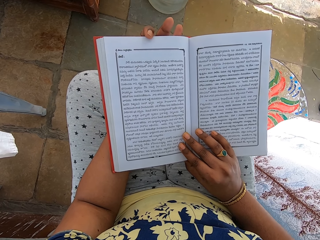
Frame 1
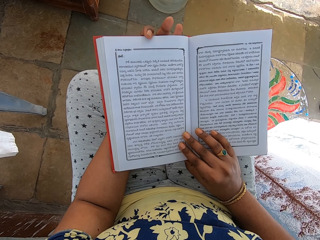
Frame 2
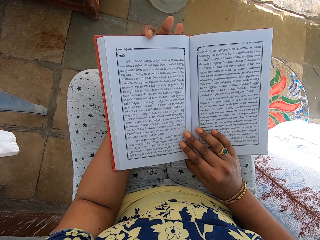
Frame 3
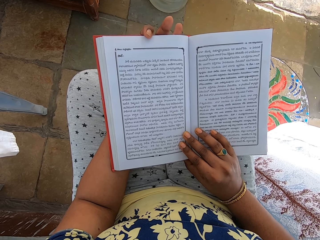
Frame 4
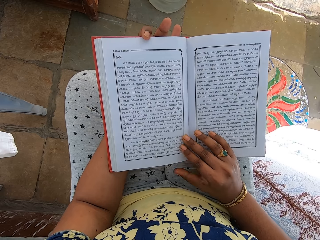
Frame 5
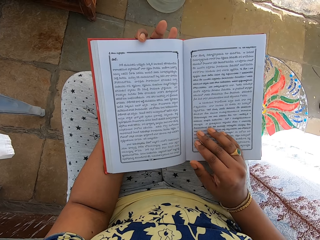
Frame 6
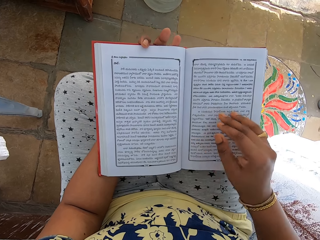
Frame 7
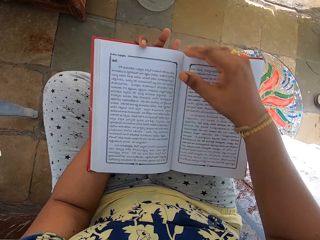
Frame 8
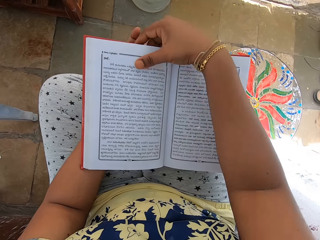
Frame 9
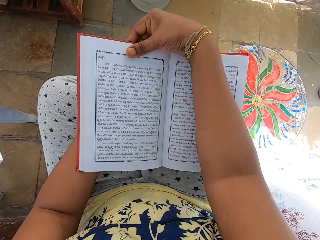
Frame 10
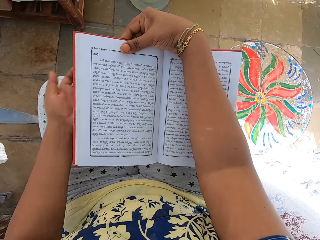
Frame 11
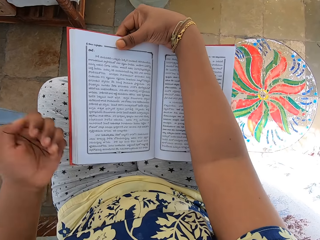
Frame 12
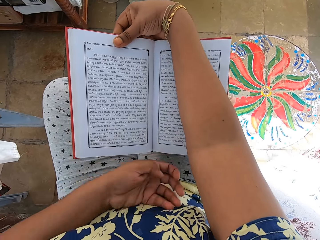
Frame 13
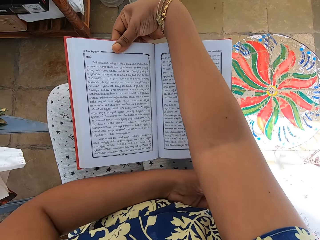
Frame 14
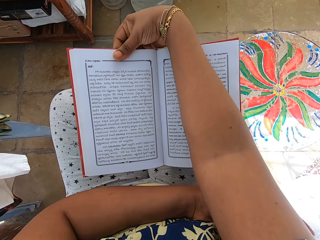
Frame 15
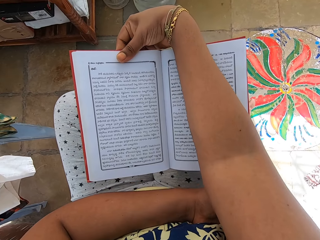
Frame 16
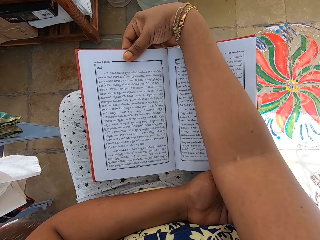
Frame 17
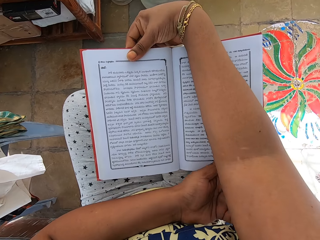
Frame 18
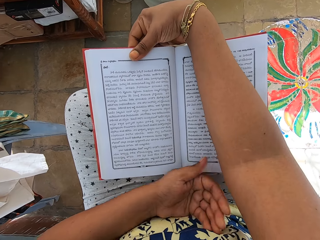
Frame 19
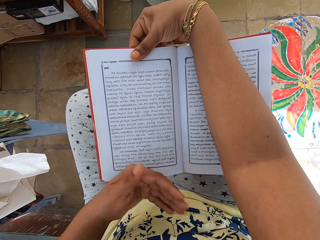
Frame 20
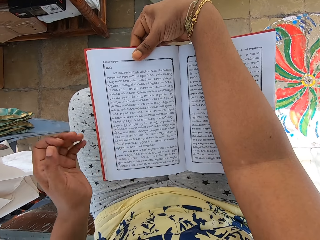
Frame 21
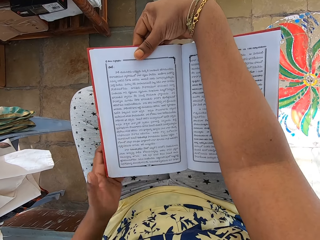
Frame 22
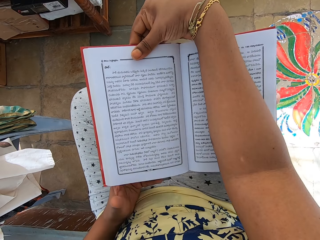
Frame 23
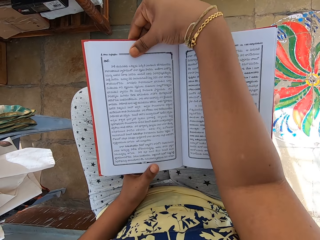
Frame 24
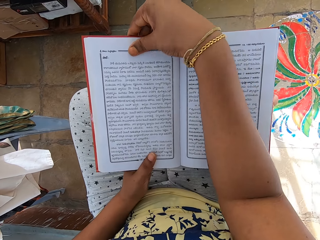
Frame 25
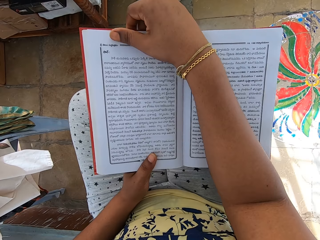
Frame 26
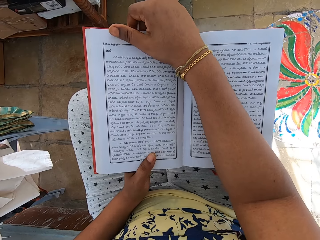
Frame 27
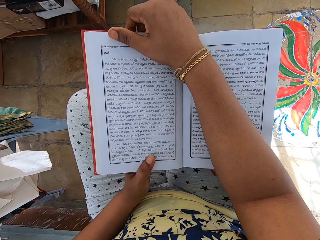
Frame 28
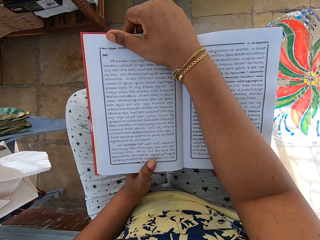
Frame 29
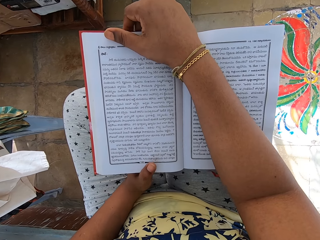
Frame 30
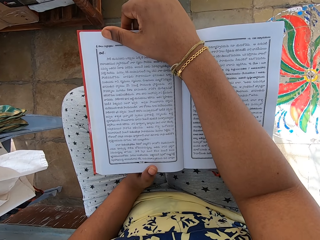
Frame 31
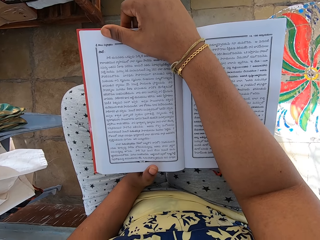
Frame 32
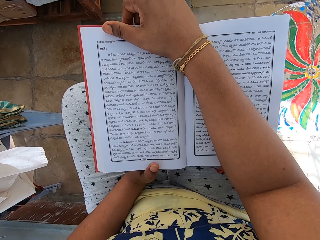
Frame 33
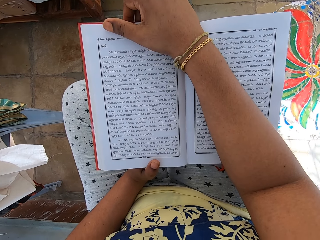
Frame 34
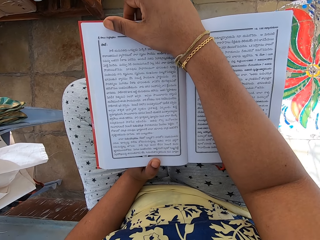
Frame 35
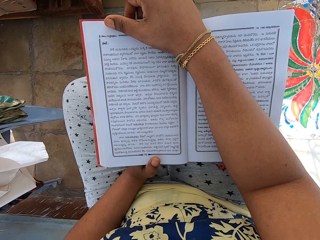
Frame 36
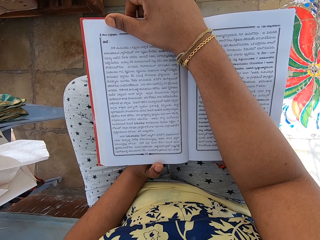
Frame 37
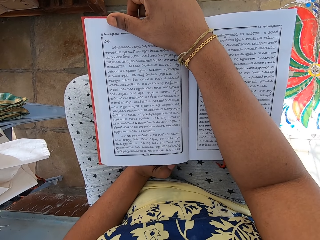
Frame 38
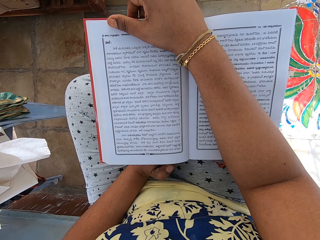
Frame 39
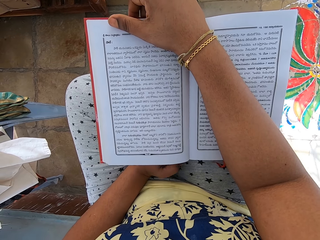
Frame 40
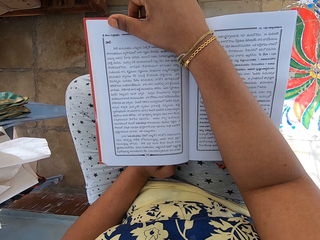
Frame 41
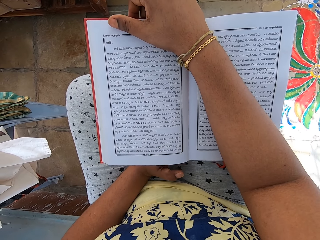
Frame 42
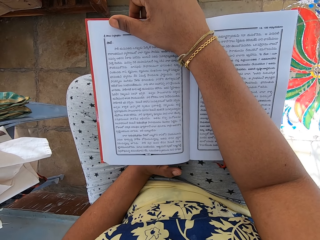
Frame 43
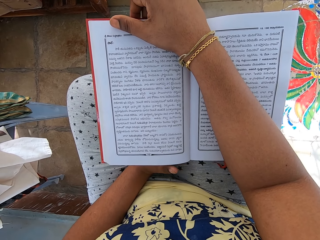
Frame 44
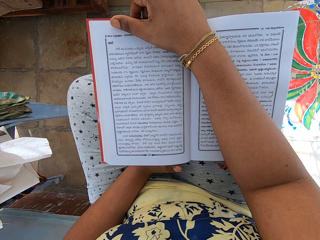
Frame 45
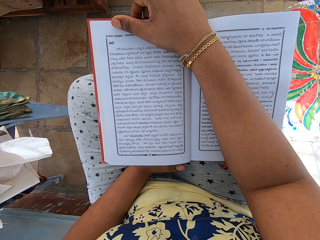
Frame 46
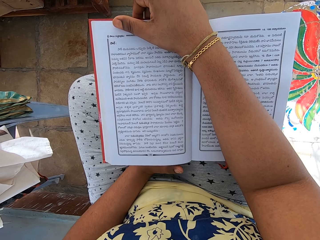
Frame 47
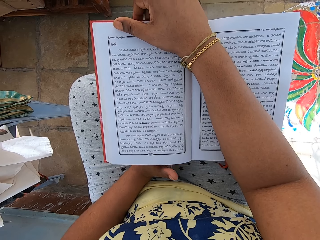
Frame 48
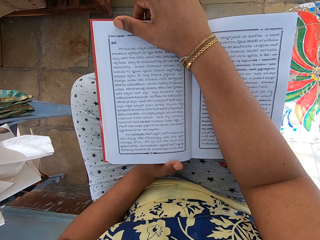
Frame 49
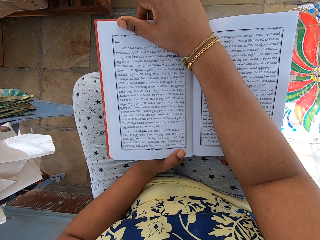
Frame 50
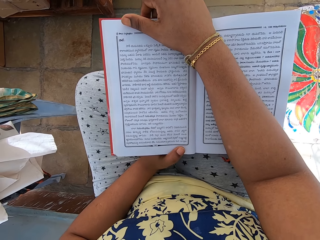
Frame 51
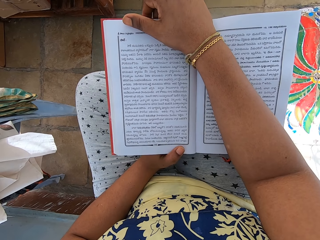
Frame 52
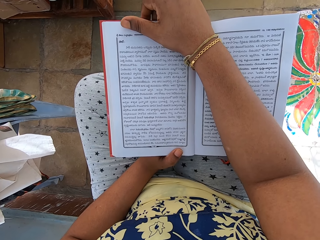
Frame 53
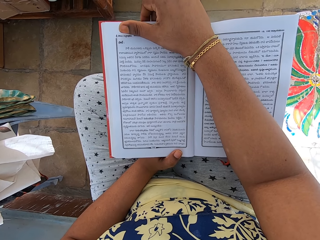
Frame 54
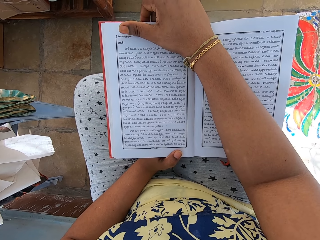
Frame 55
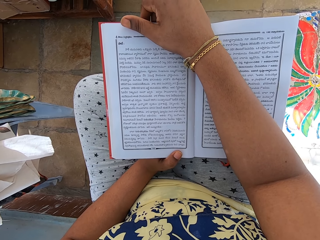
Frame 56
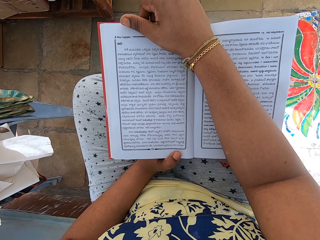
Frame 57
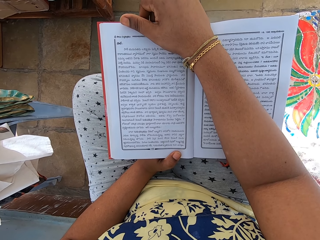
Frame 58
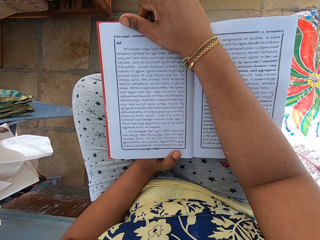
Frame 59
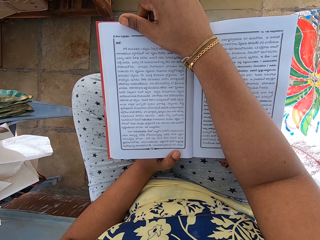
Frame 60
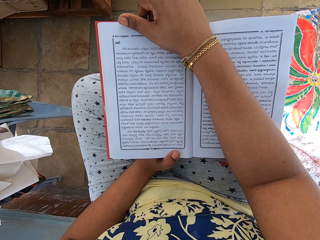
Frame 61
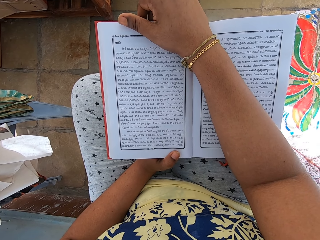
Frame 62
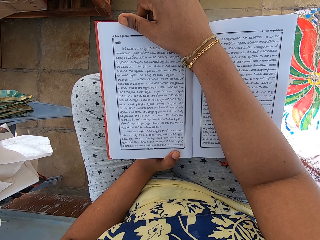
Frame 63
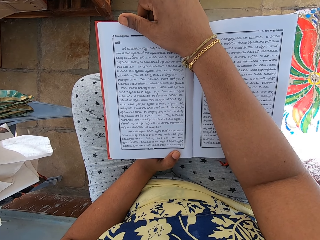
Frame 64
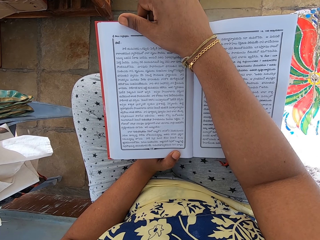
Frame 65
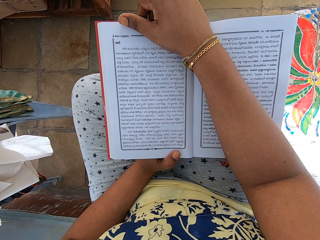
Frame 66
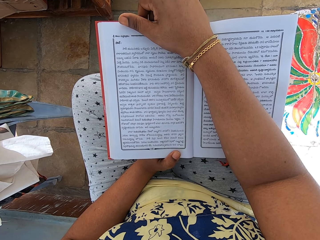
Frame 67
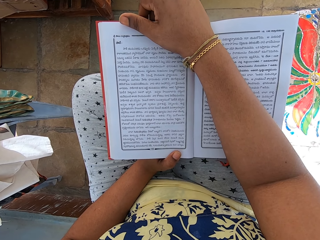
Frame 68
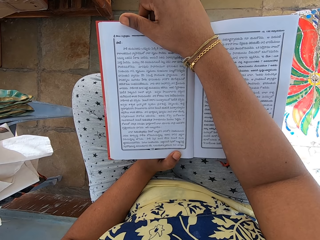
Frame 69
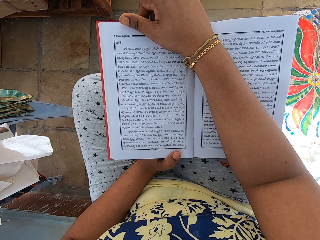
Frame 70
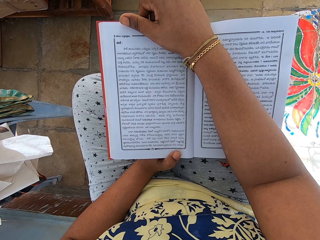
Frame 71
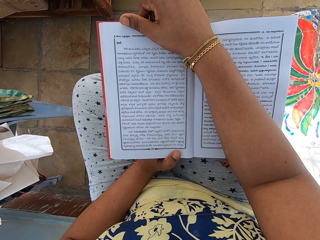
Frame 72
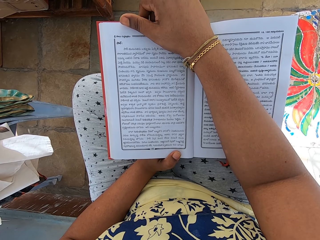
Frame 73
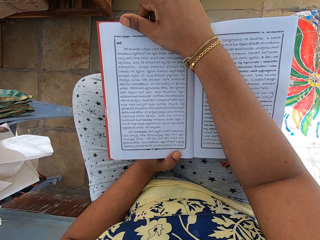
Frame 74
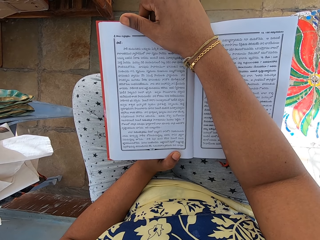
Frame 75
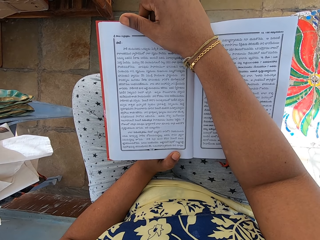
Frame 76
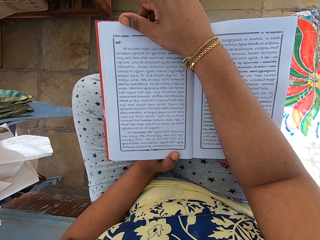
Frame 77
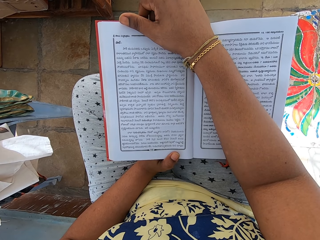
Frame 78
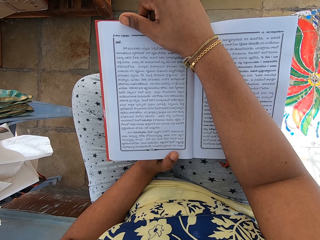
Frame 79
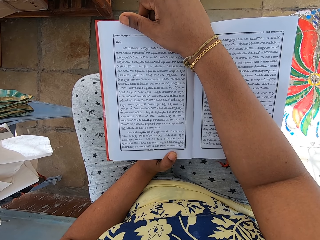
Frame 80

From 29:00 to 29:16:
The camera wearer holds the book with her right hand. She scratches her right arm with her left hand. She holds the book with her hands. She holds the book with her right hand. She holds the book with her hands.

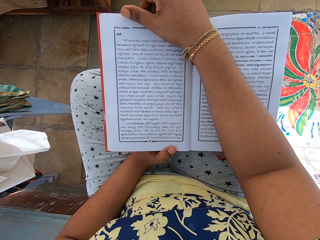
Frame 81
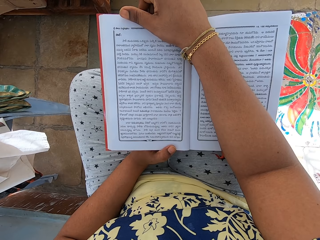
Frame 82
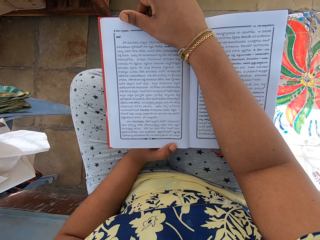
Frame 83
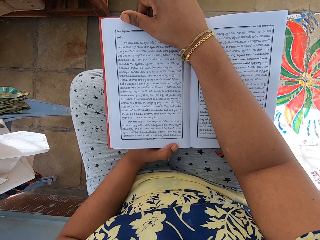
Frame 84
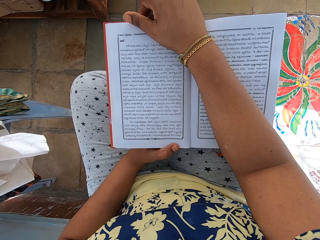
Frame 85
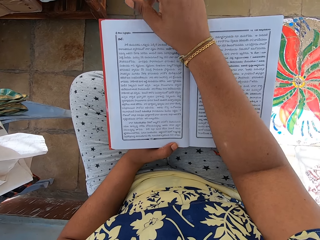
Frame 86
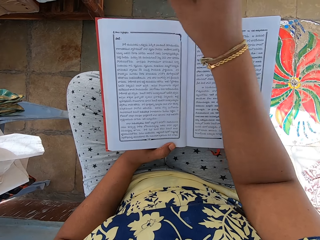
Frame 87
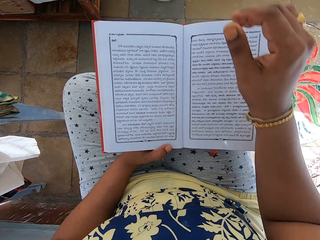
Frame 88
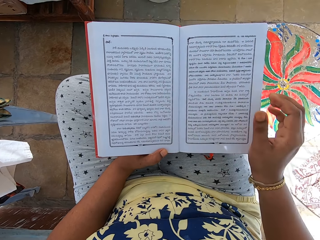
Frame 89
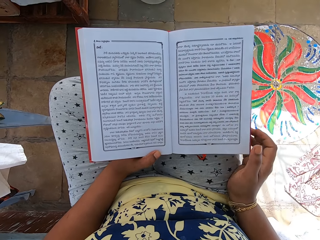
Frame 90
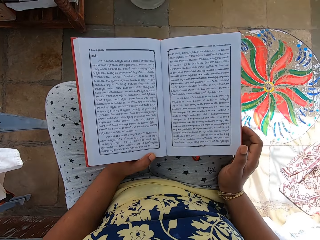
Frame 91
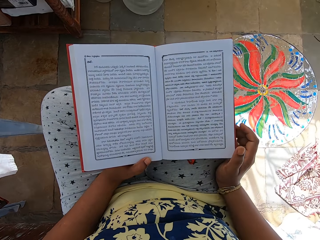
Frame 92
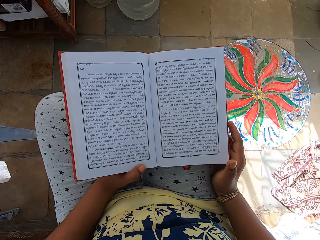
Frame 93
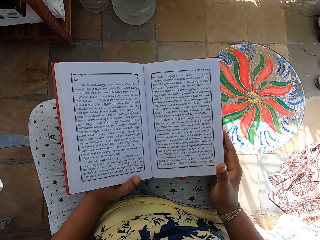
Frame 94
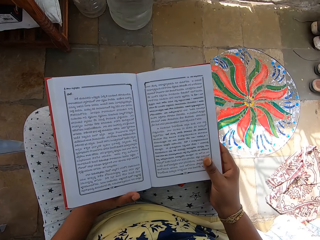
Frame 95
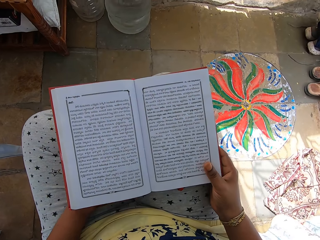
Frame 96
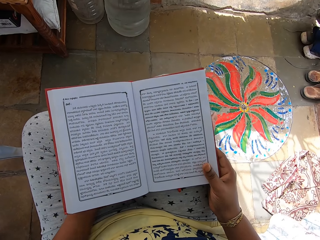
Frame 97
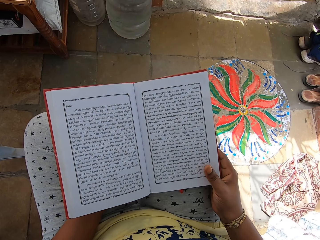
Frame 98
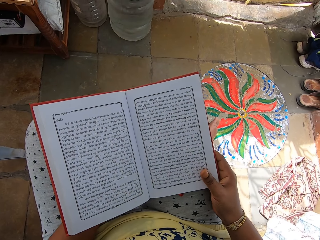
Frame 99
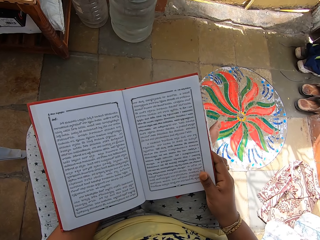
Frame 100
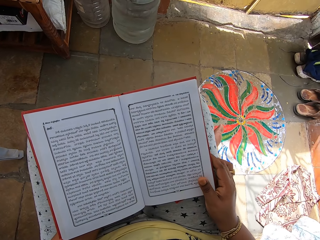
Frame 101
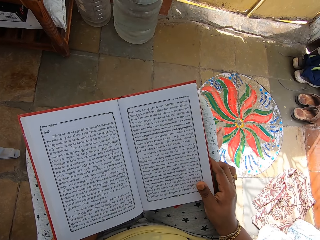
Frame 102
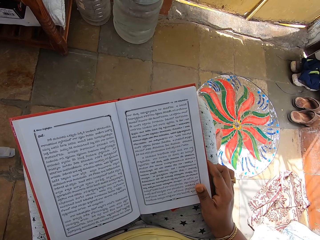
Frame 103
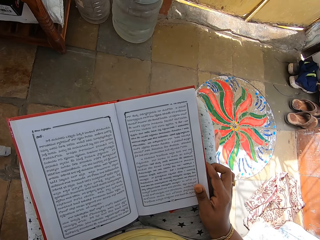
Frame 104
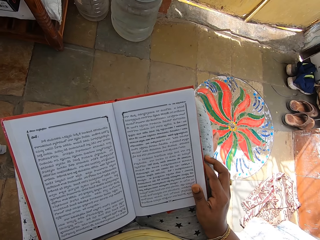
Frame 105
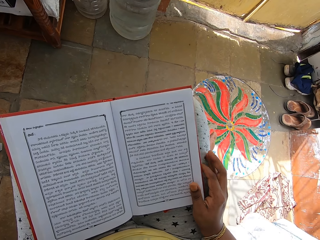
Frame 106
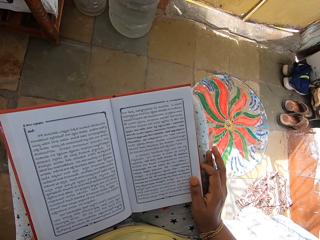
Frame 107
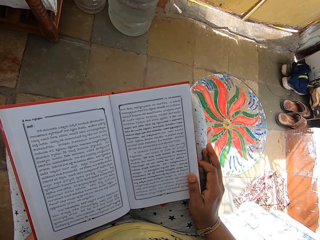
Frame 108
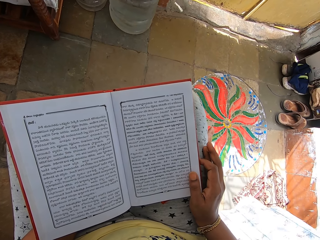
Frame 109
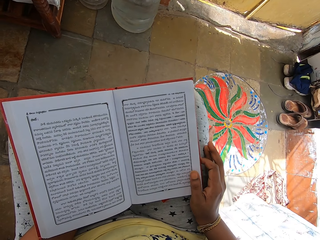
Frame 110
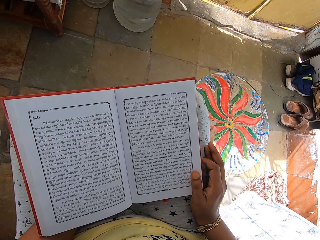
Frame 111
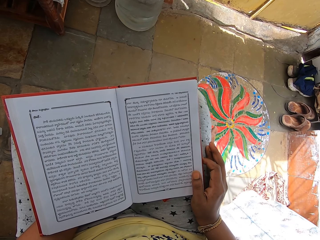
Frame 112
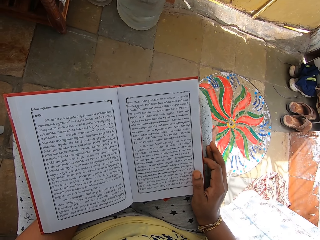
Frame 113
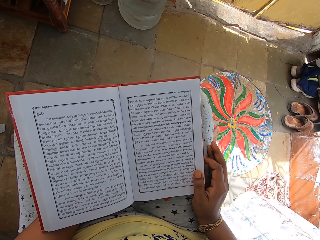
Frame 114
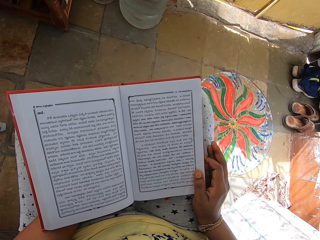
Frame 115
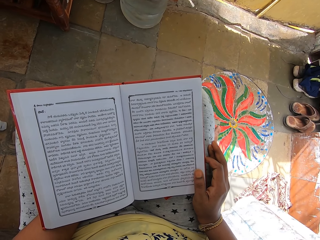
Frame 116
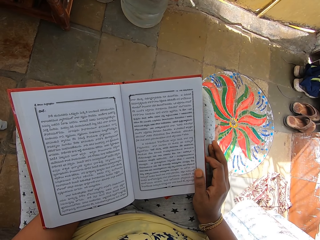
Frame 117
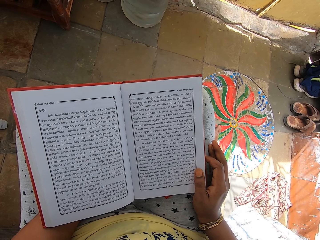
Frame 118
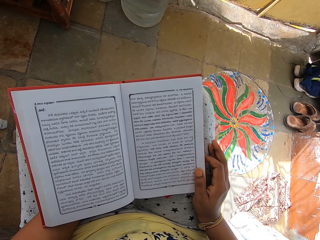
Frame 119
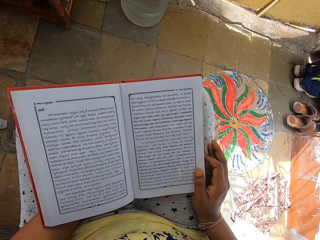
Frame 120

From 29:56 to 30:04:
The camera wearer holds the book with her left hand. She holds the book with her hands.
